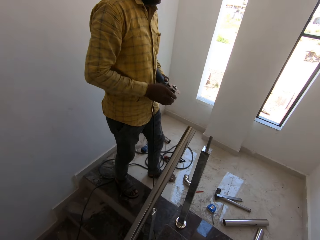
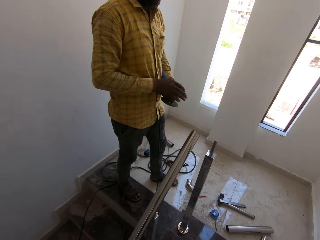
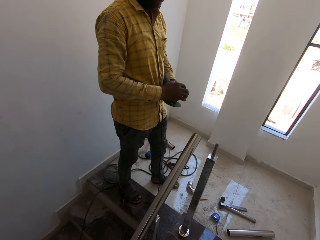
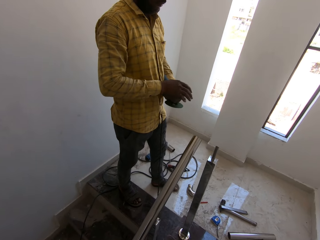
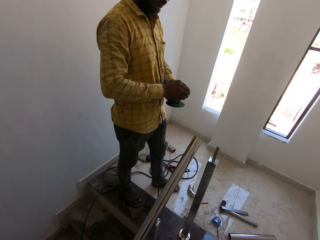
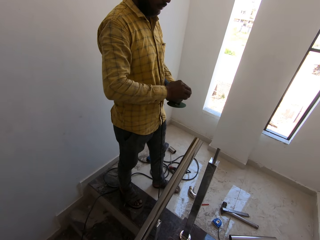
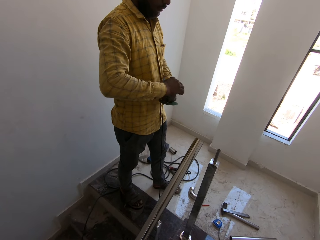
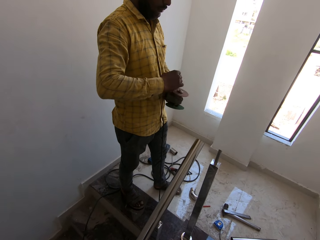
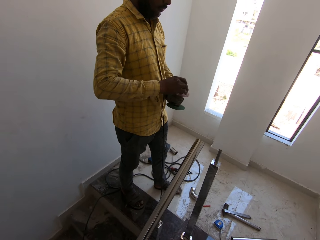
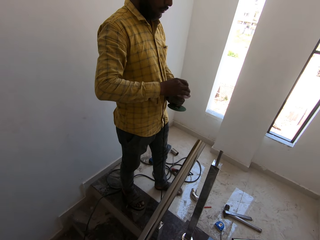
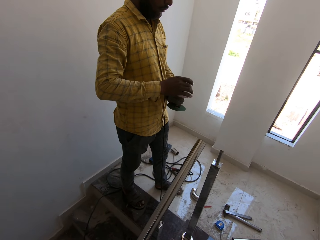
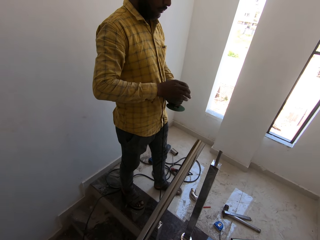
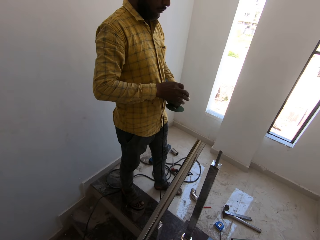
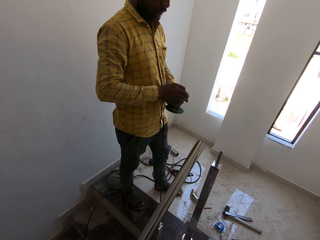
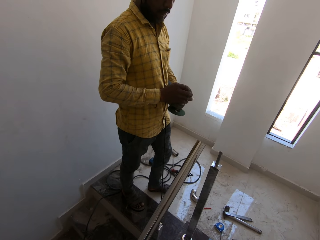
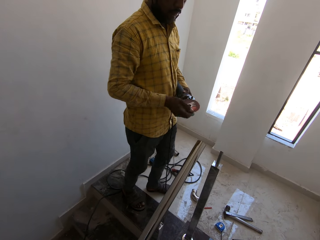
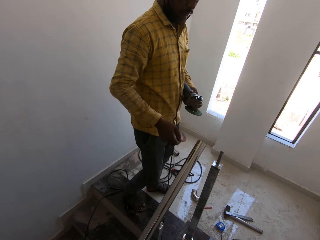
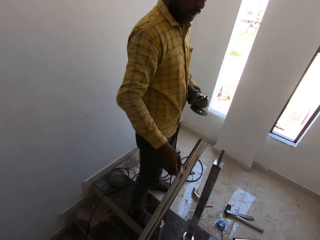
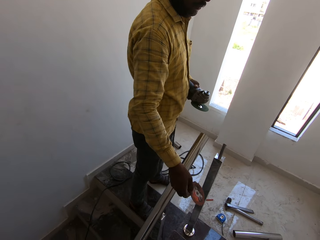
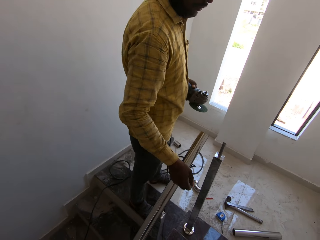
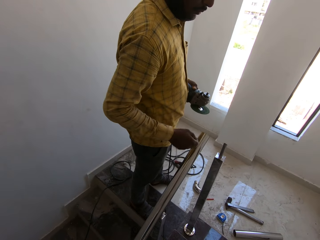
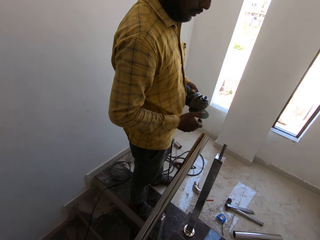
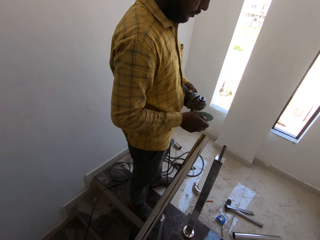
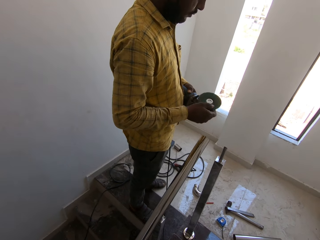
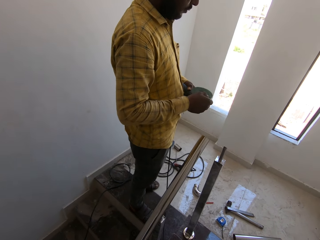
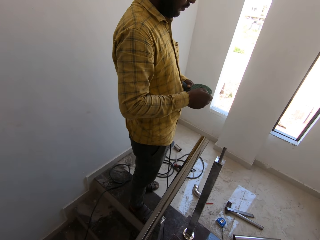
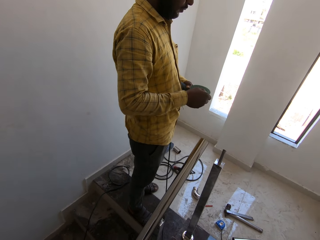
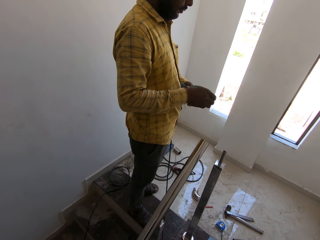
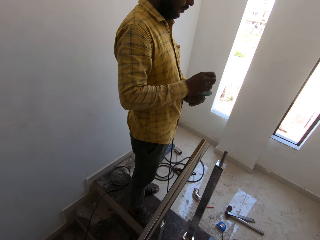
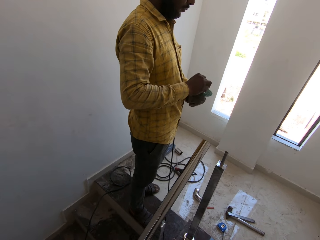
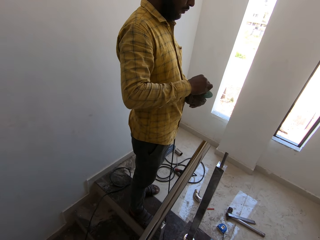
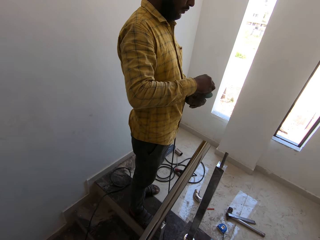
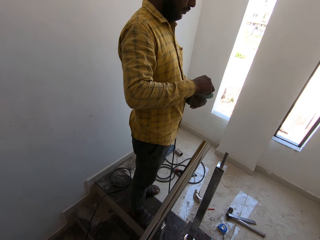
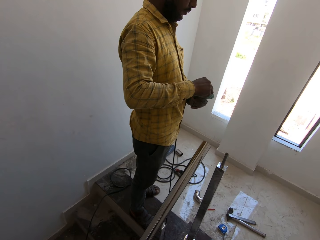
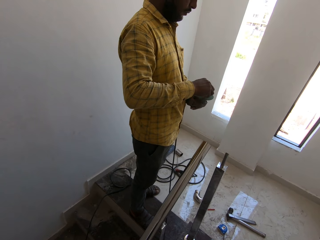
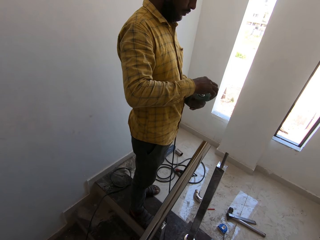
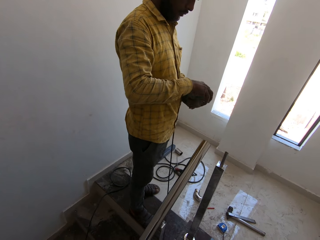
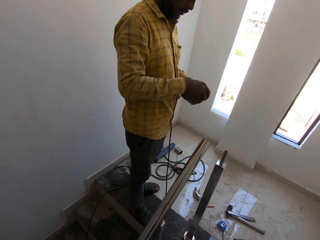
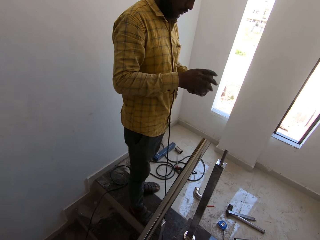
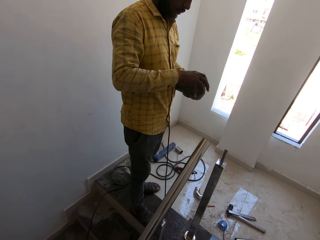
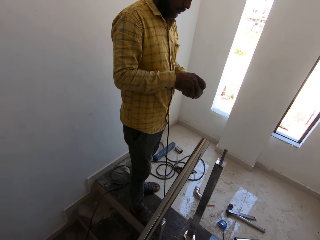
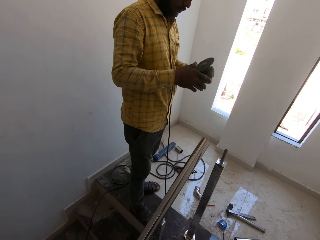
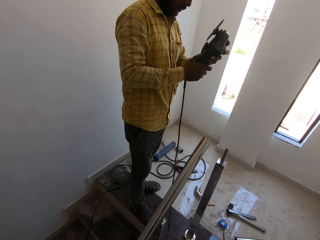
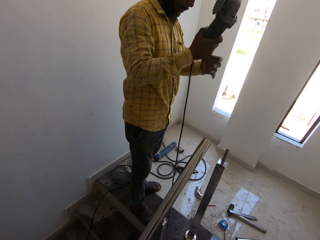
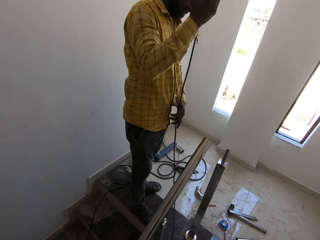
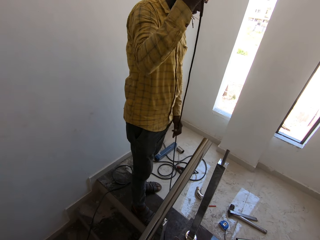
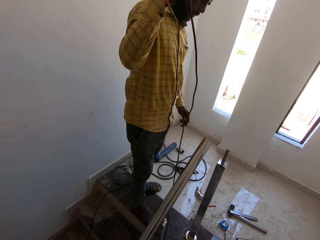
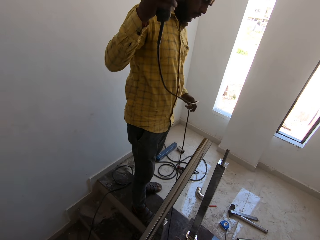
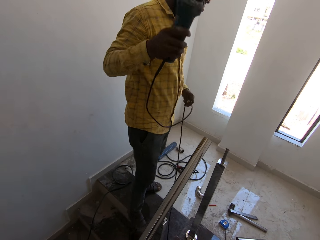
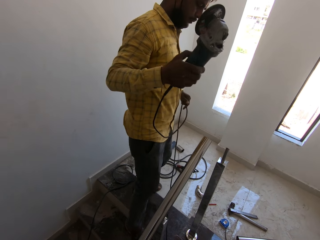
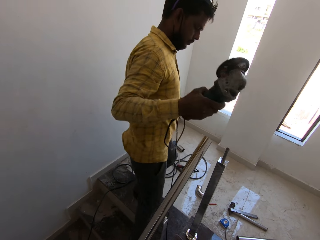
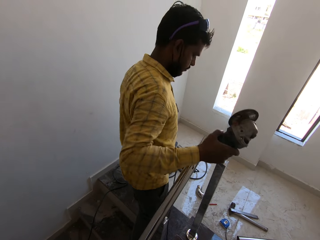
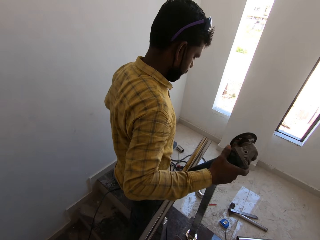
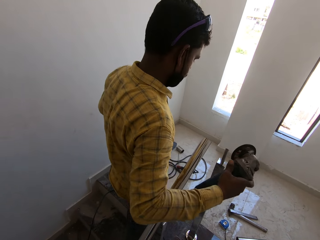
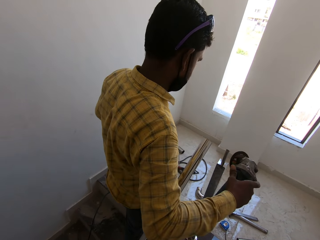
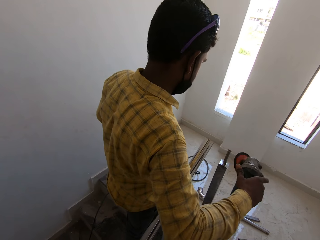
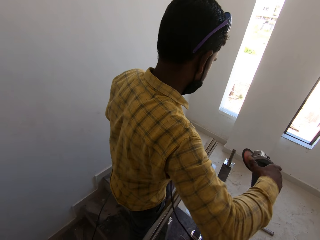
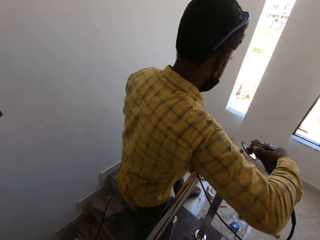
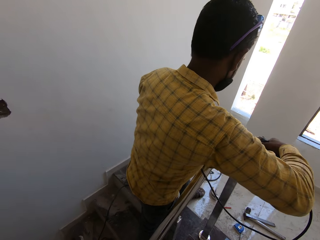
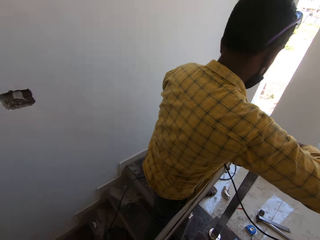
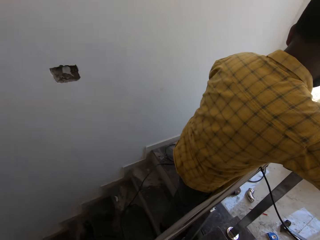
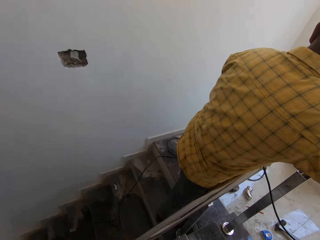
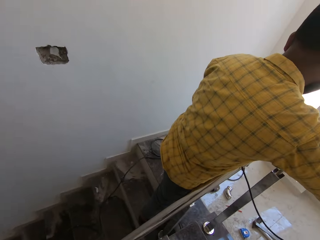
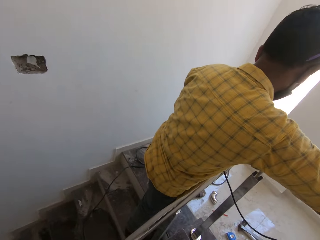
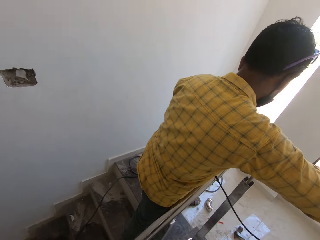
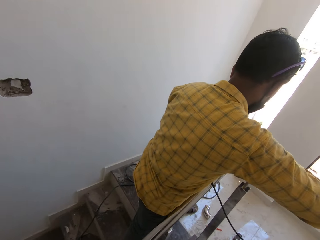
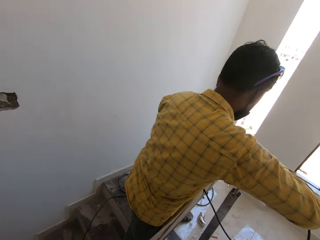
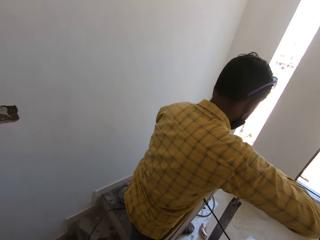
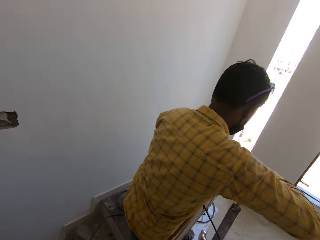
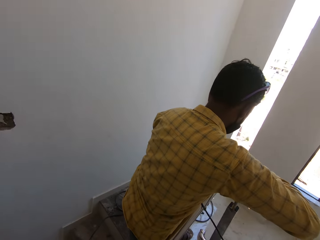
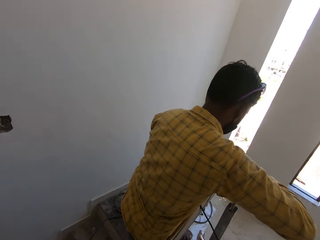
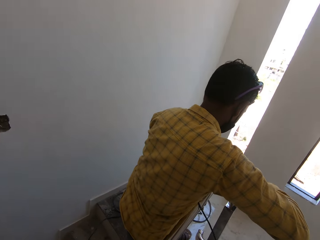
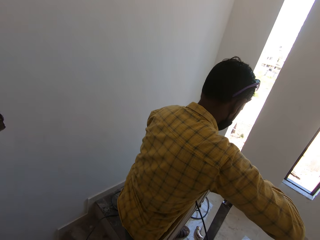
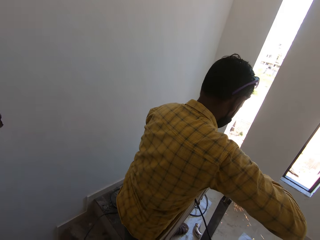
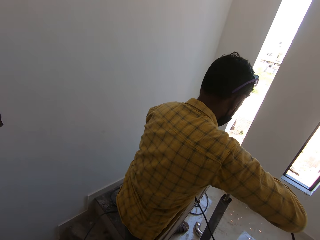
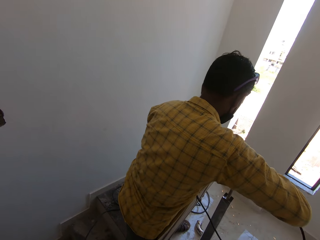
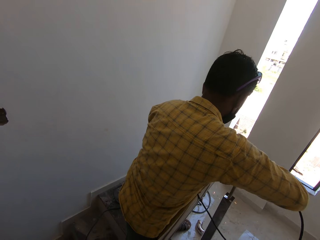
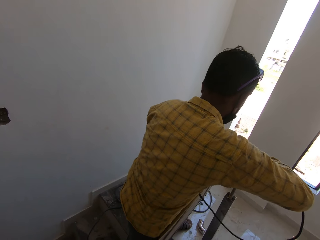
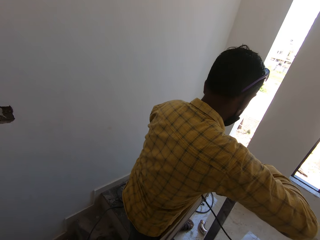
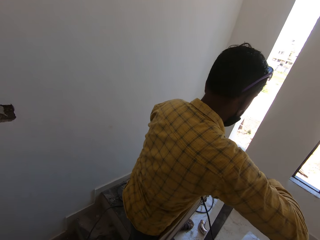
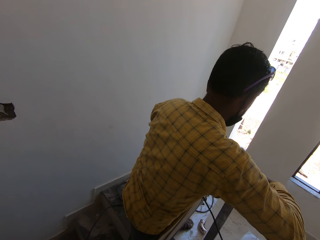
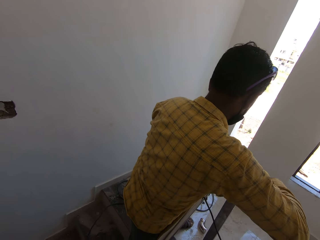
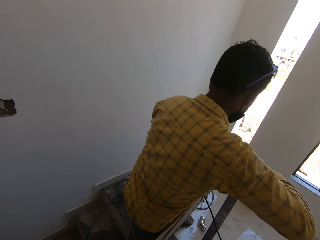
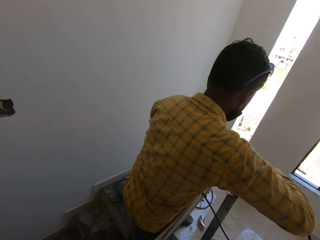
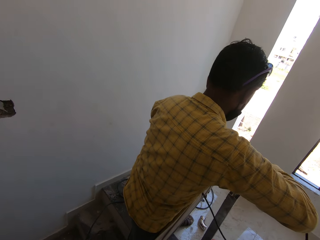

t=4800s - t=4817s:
The man removes the angle grinder disc from the angle grinder with his right hand. The man drops the angle grinder disc on the ground with his right hand. The man passes the angle grinder disc from his left hand to his right hand. The man puts the angle grinder disc on the angle grinder with his right hand. The man passes the angle grinder from his left hand to his right hand. The man holds the cord of the angle grinder with his left hand. The man grinds the handrail with the angle grinder in his right hand.

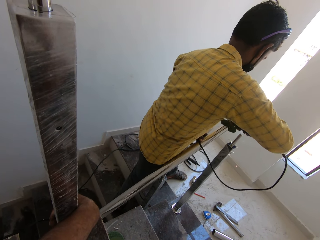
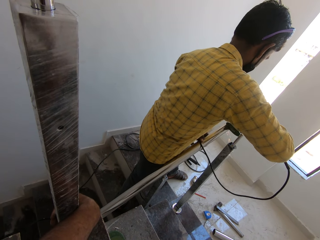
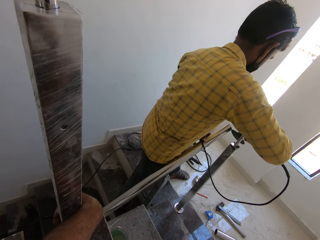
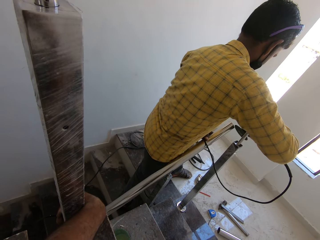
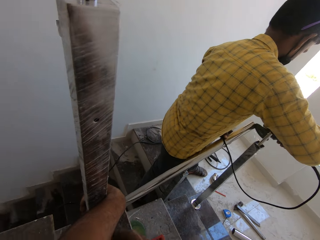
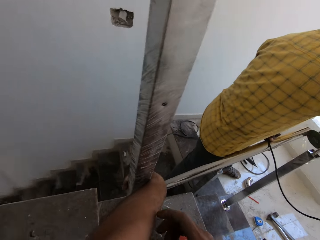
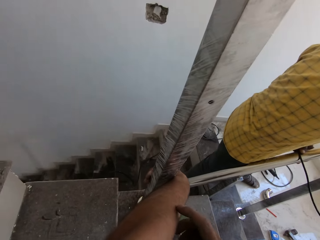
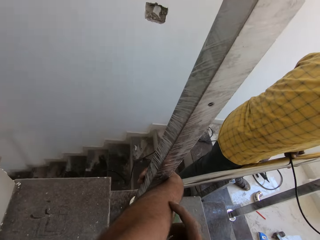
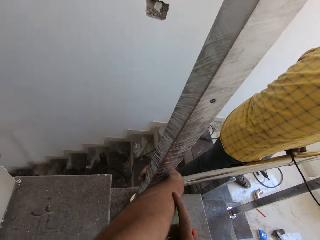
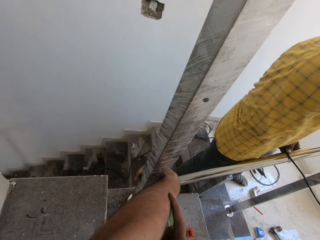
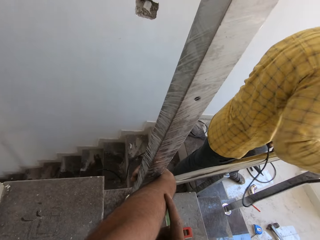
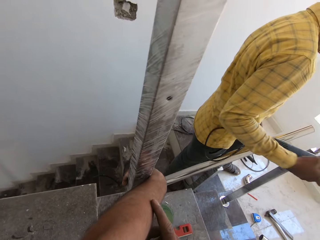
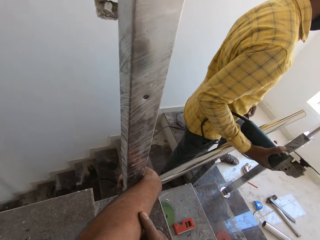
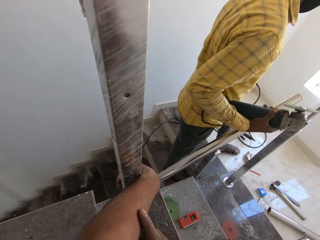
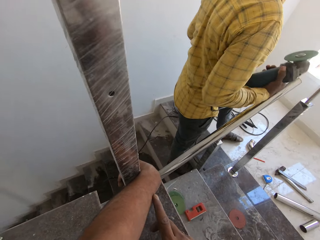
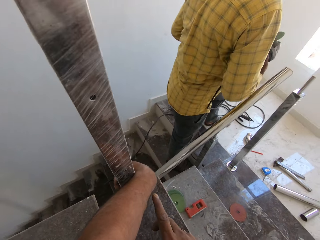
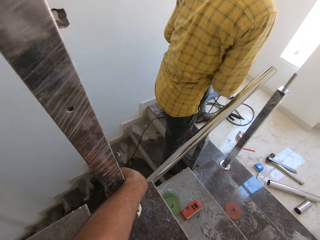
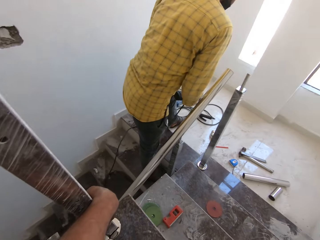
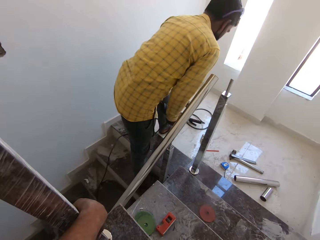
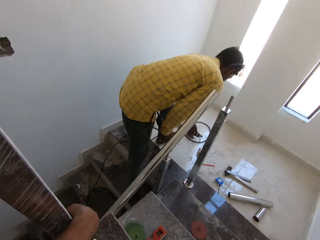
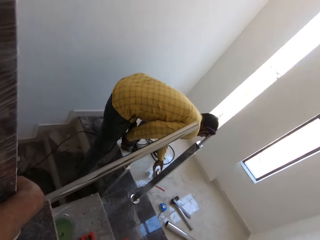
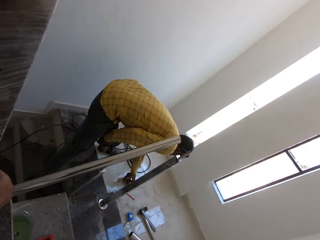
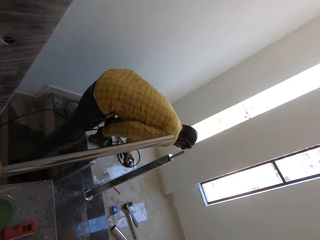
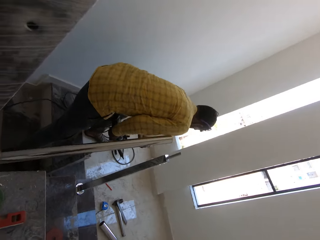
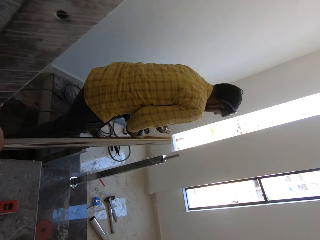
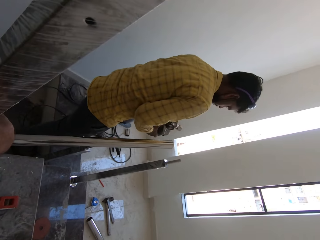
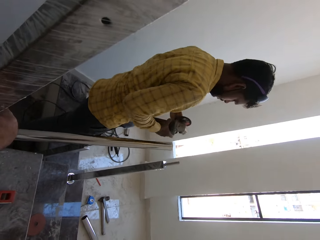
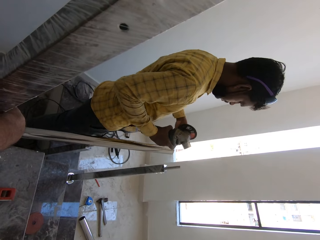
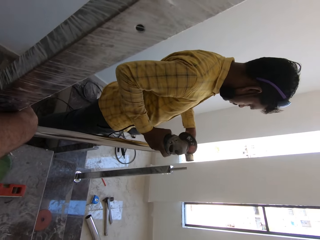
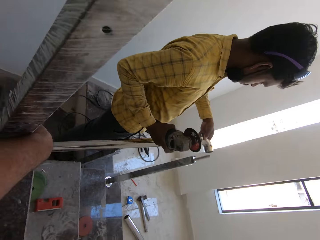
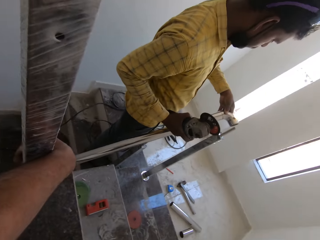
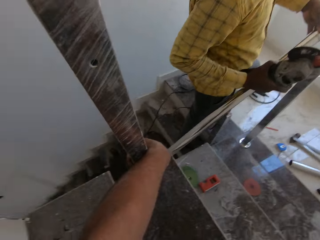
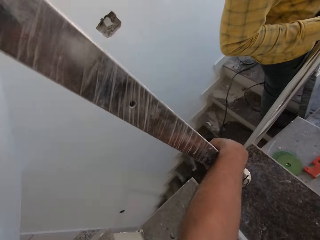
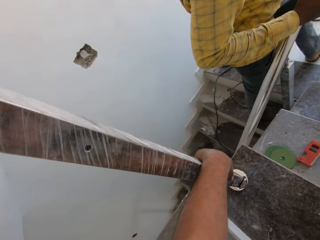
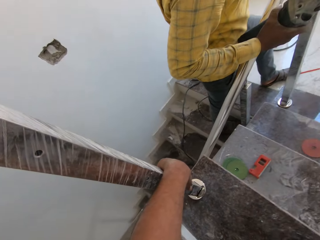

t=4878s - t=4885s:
The camera wearer holds his hand. The man stops grinding a metal. The man picks a stainless steel elbow or piece of metal from the stairs with his left hand. The man fits the stainless steel elbow in his left hand to the stainless steel pipe of the stair railing. The man tests the piece of metal.
